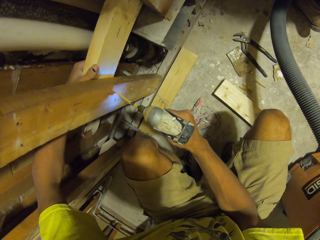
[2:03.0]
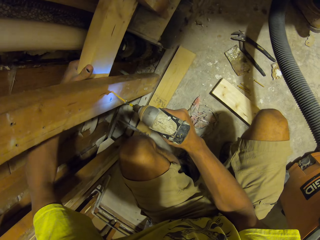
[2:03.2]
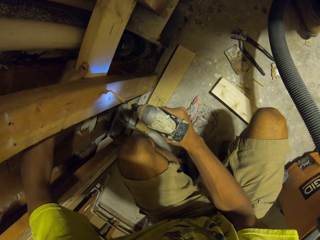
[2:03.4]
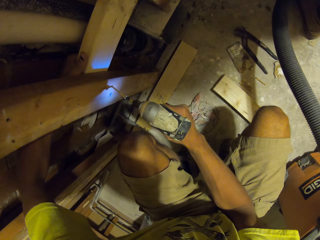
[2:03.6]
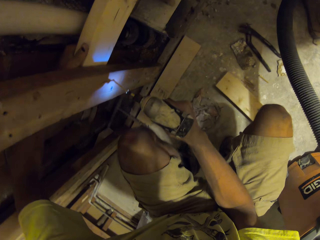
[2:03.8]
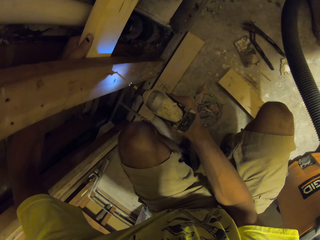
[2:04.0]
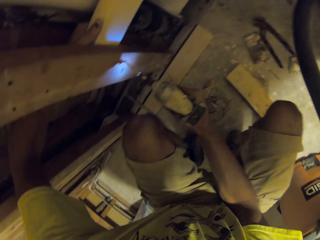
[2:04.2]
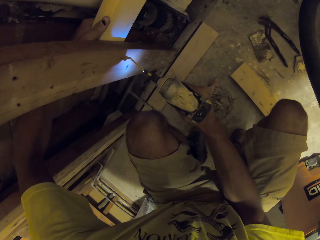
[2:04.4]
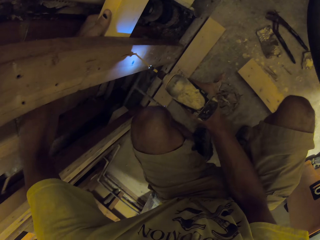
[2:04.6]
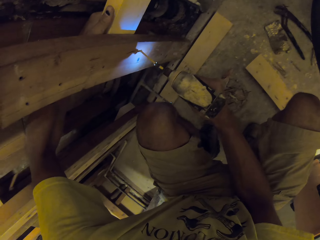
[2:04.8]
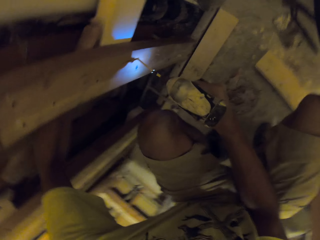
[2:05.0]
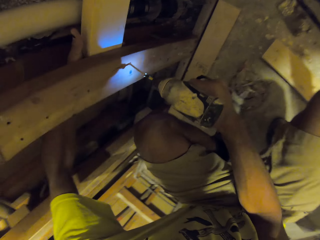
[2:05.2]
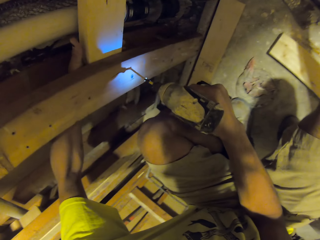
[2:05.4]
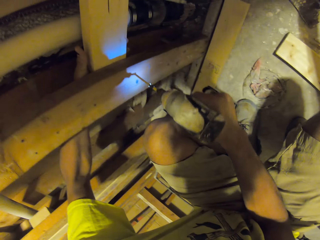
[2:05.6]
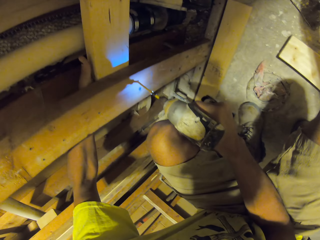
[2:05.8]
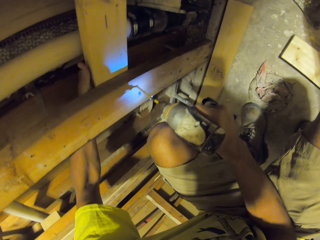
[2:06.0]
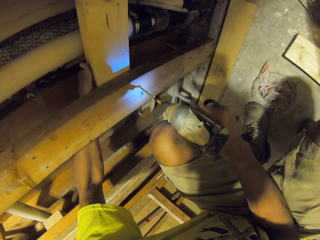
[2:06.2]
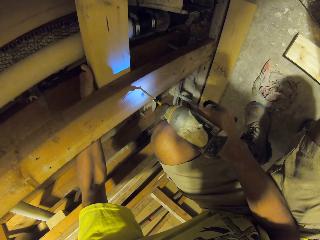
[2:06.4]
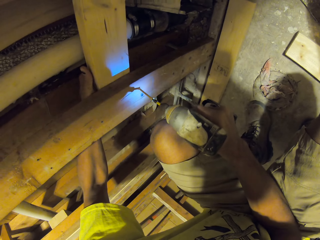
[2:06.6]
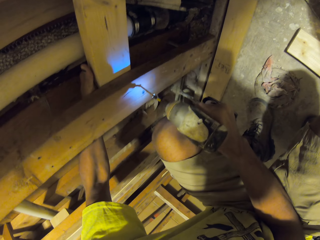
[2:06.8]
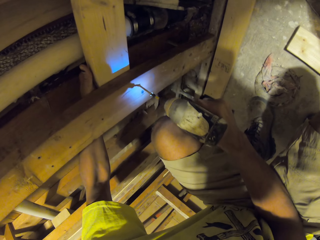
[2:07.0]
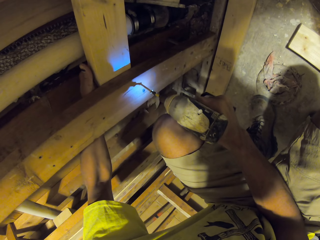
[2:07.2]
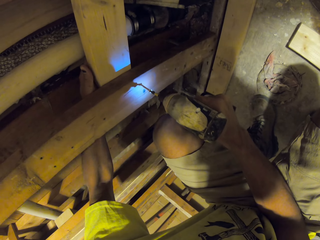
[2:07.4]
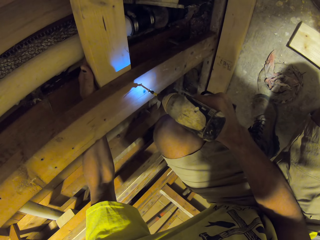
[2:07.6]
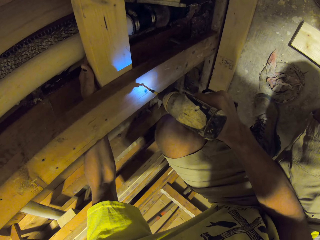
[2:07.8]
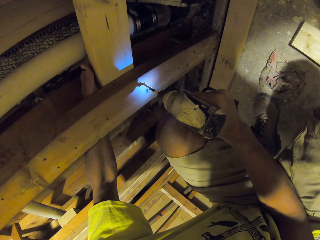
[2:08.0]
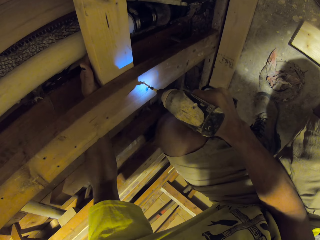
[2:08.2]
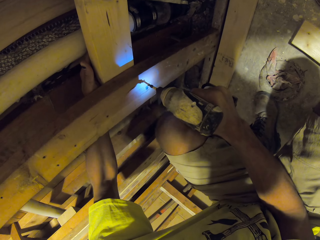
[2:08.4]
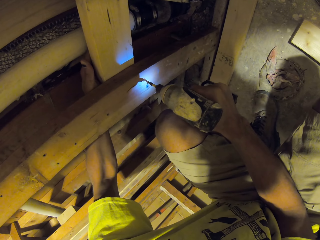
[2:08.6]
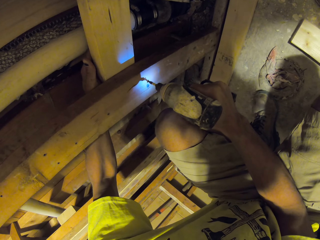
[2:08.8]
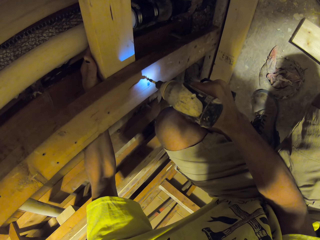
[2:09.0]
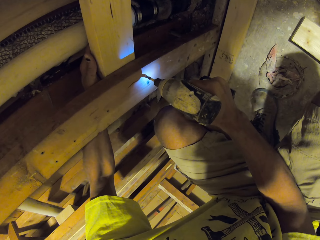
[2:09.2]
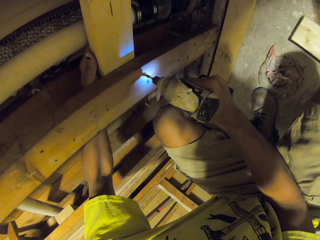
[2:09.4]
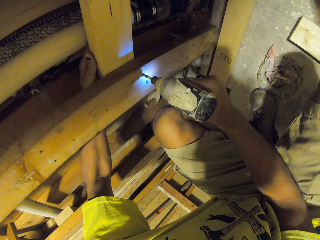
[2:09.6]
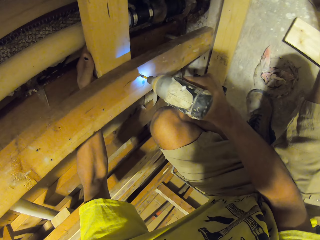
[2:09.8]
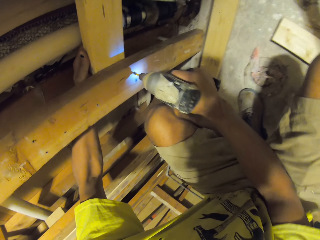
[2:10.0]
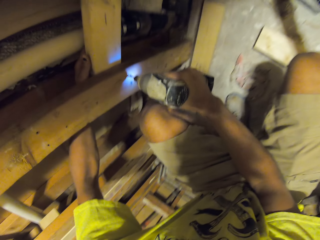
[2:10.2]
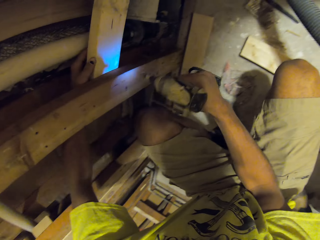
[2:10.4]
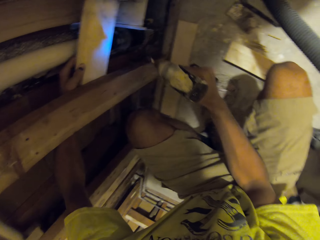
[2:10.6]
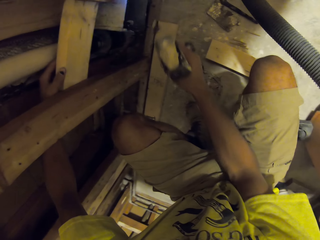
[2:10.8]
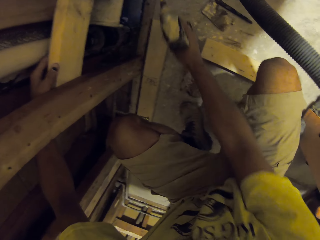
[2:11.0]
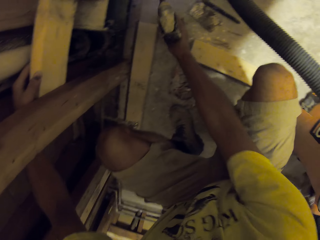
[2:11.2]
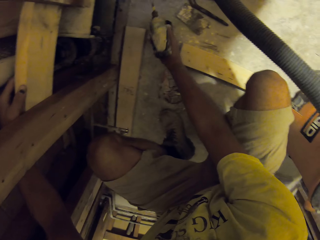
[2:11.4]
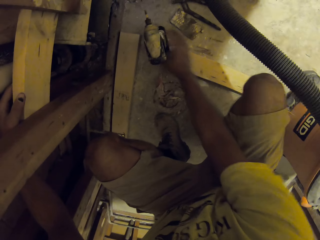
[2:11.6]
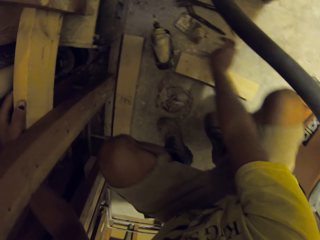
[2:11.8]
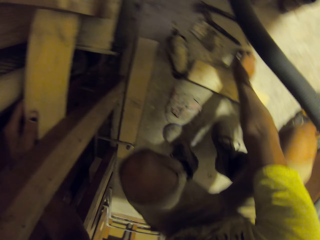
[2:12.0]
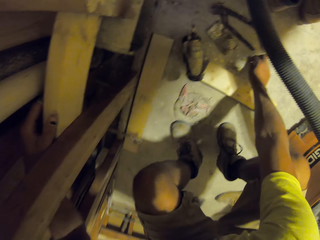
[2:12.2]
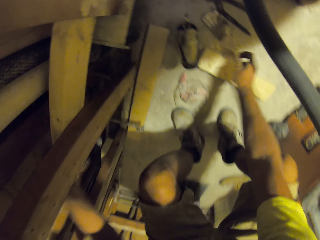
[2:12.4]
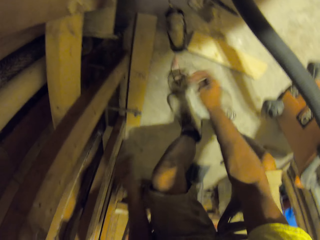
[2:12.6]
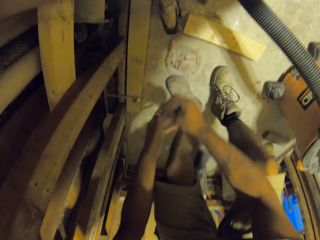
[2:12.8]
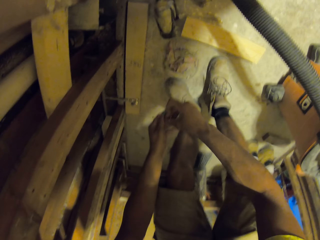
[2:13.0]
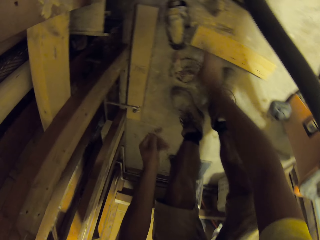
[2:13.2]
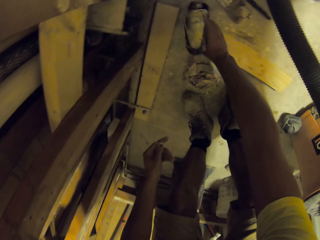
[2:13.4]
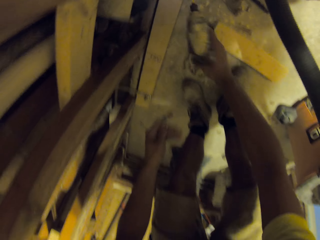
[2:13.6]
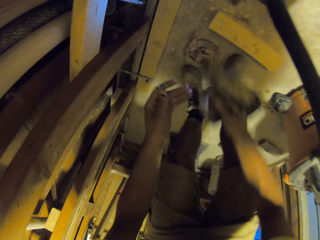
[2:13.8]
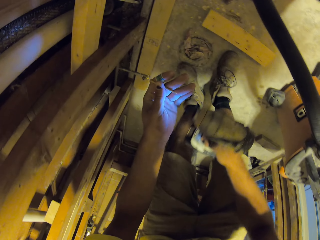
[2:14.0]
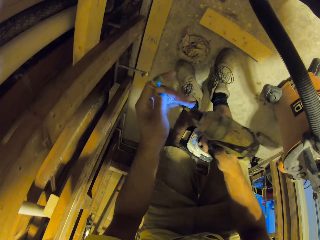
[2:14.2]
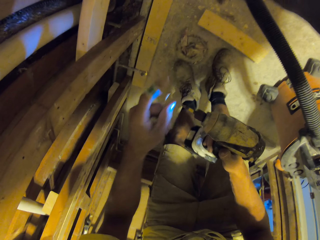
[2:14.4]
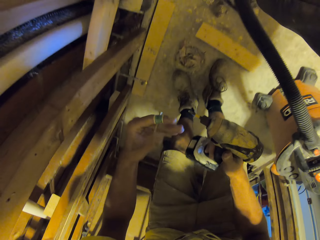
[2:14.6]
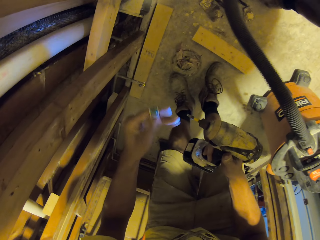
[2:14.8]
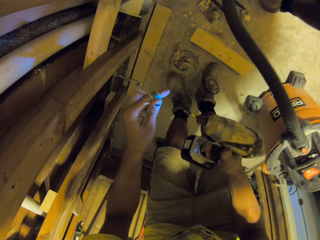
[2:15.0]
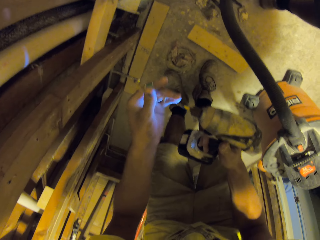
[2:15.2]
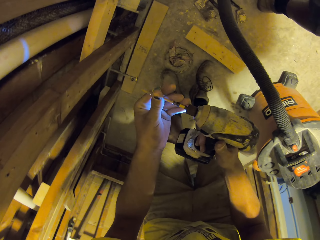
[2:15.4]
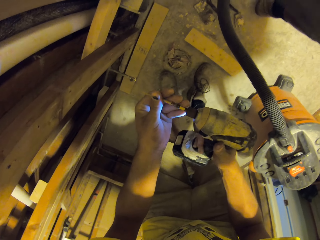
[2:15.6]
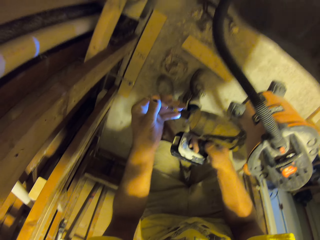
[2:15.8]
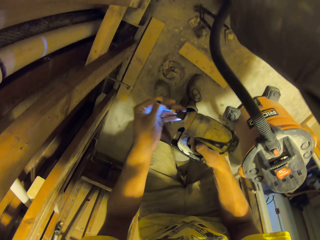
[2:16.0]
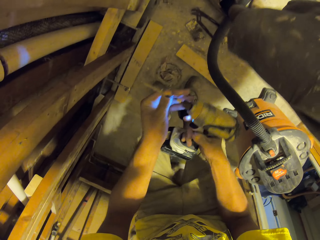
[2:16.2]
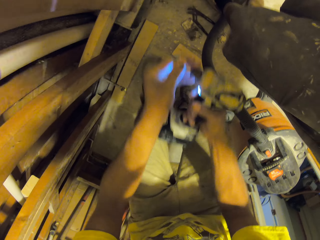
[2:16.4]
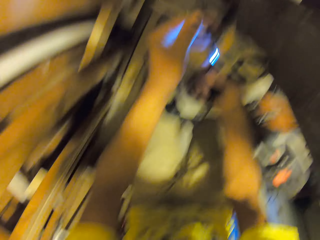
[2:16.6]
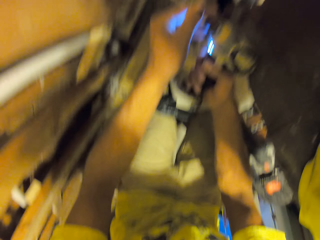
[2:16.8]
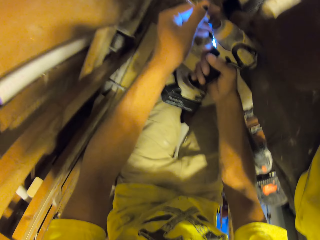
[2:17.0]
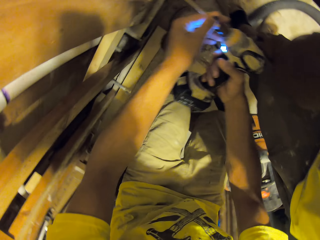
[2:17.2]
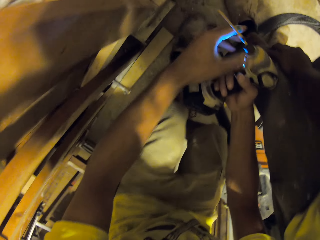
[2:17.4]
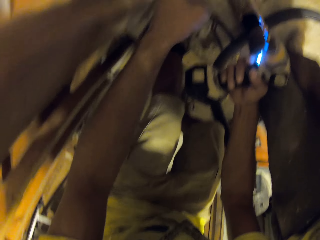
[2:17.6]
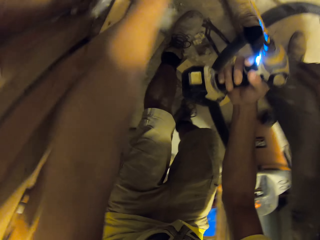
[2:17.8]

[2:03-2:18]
The camera wearer holds the wood with the left hand. They put the drilling machine on the floor. They pick up the nail on the ground. They pick up the drilling machine on the ground. They fix the nail on the drill.

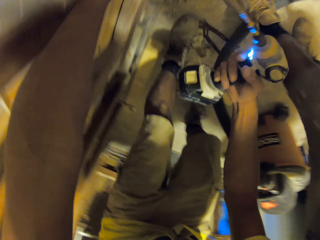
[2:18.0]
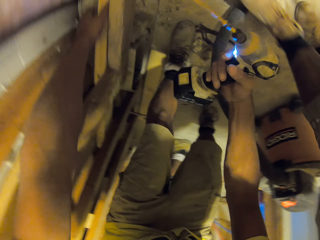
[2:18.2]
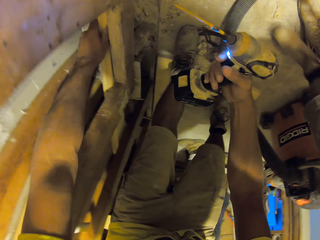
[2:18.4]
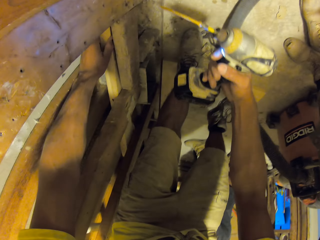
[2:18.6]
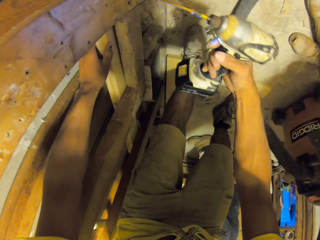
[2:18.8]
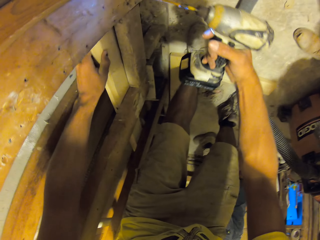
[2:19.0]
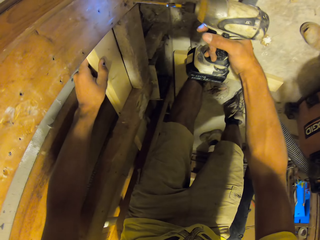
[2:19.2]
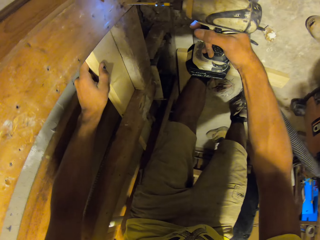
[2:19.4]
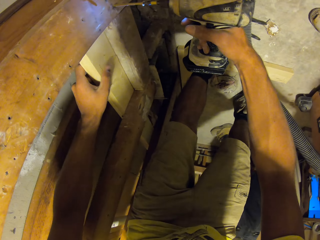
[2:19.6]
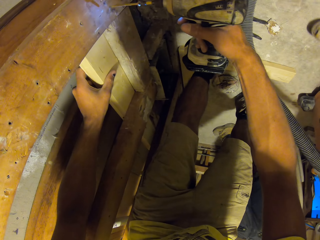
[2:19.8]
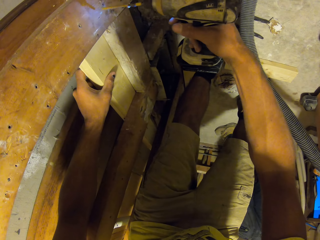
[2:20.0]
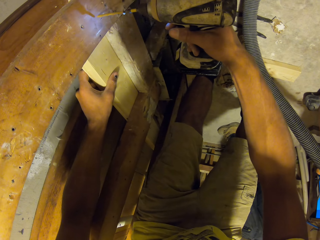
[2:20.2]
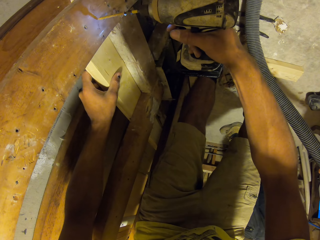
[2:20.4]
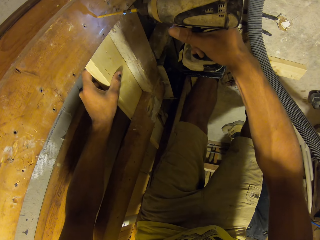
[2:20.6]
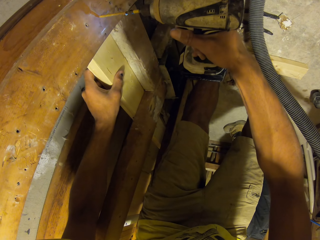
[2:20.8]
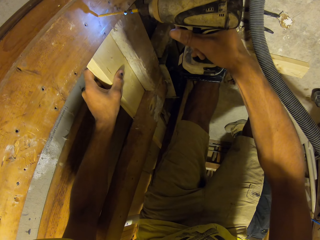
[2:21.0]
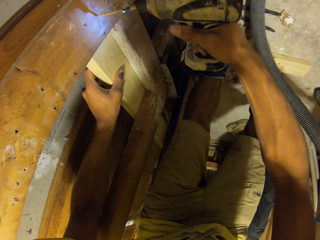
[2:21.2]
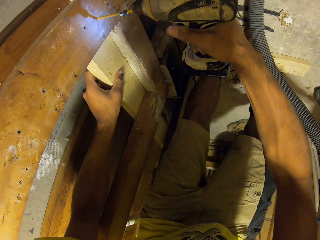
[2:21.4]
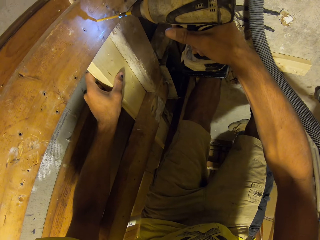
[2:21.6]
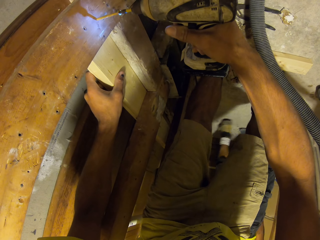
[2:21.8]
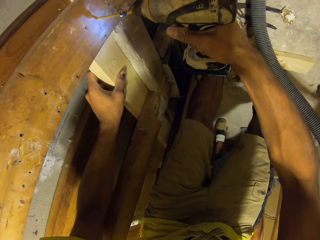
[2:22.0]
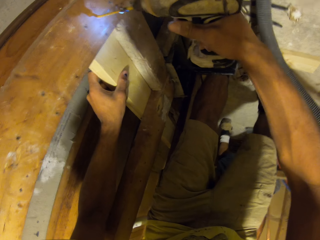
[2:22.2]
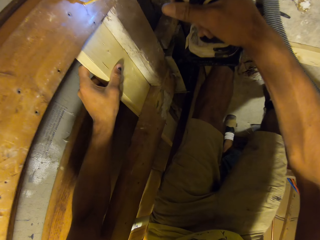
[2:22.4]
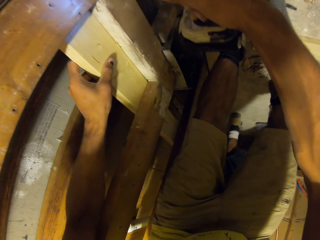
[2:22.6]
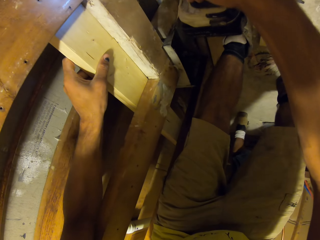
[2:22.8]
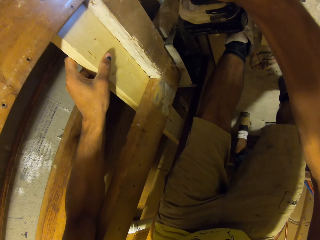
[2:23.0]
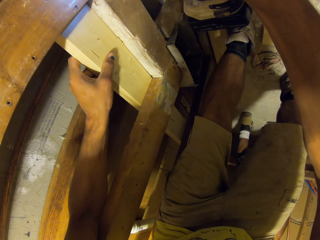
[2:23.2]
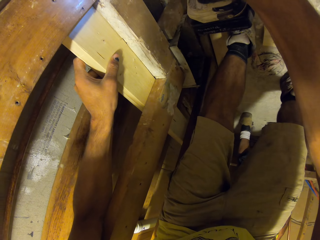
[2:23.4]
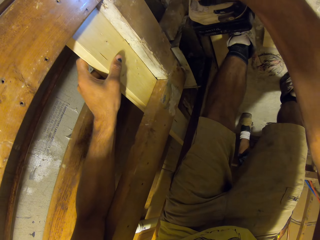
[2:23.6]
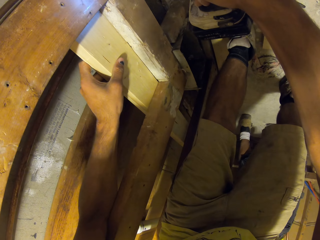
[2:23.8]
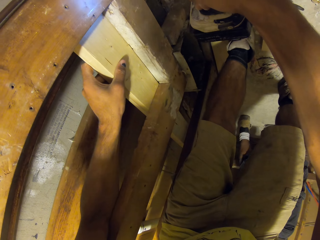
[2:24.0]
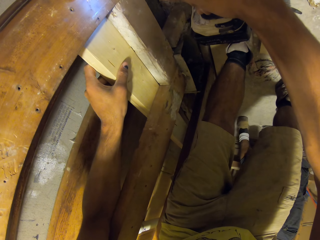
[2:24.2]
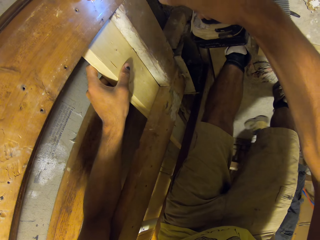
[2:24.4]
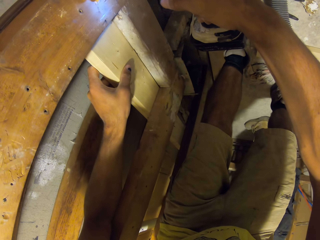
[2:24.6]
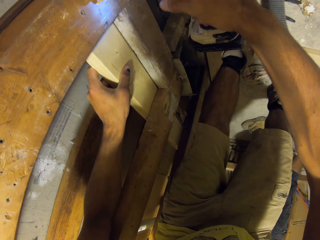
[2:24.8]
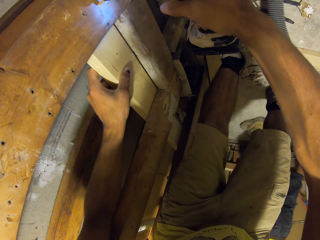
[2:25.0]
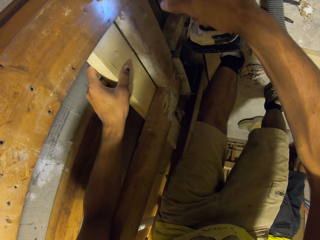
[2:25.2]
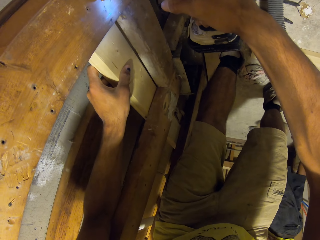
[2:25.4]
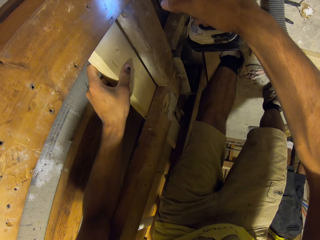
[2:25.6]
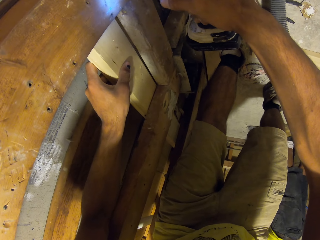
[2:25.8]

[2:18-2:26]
The camera wearer adjusts the wood with the left hand. They drill the timber with the drilling machine. They fasten the nail on the wood.
